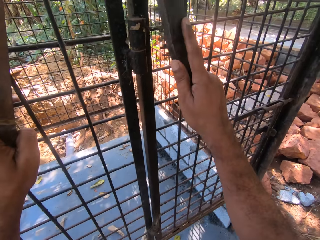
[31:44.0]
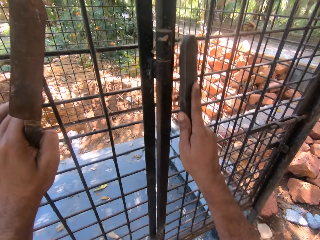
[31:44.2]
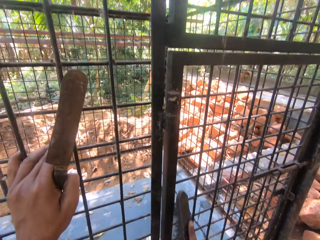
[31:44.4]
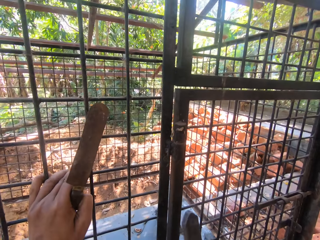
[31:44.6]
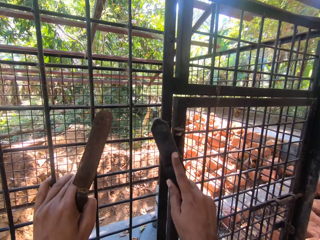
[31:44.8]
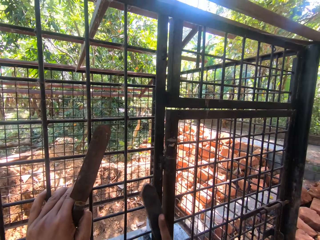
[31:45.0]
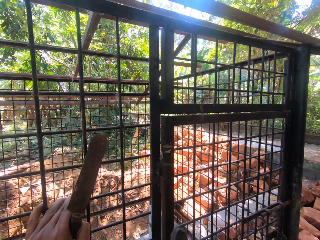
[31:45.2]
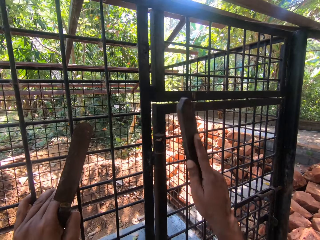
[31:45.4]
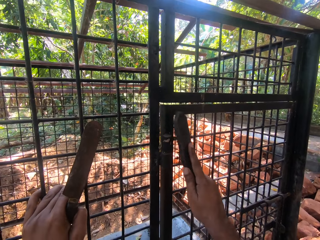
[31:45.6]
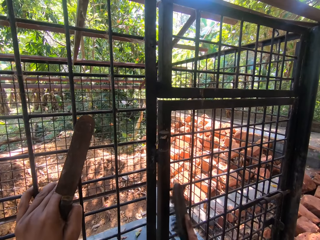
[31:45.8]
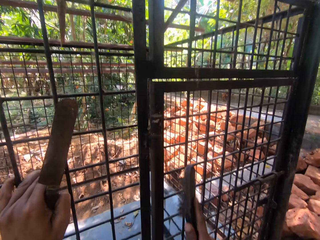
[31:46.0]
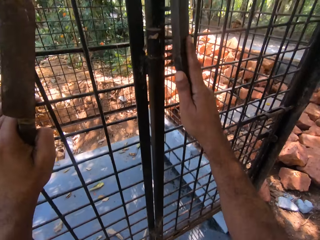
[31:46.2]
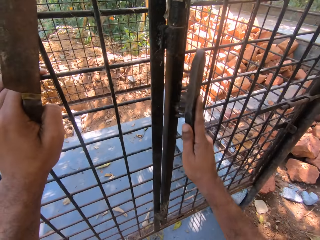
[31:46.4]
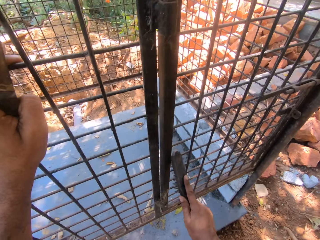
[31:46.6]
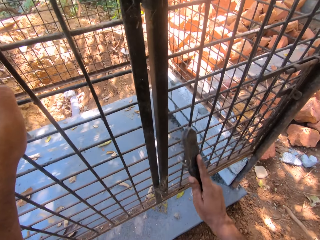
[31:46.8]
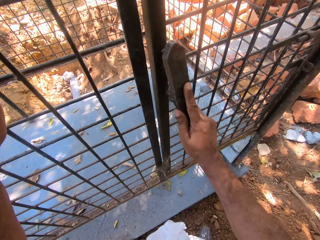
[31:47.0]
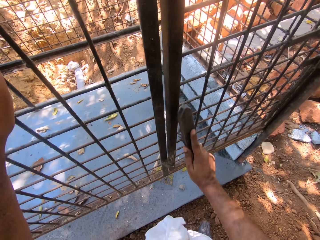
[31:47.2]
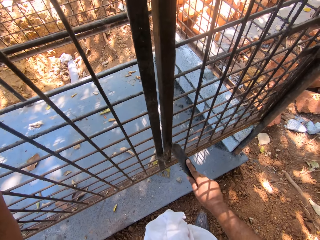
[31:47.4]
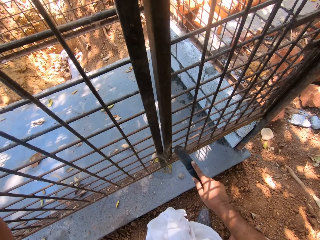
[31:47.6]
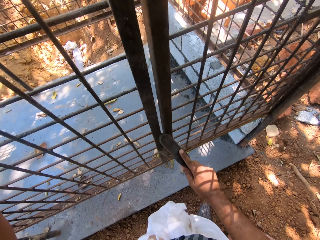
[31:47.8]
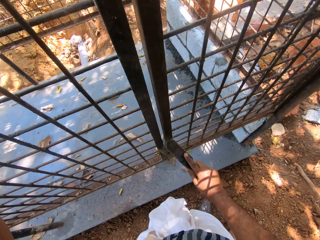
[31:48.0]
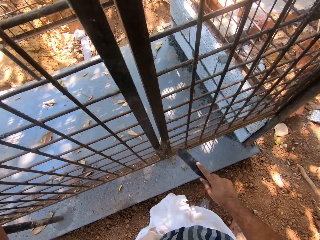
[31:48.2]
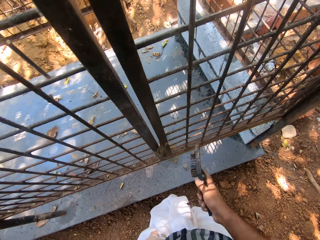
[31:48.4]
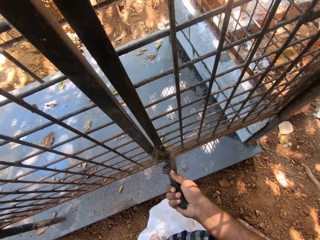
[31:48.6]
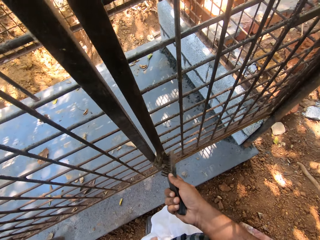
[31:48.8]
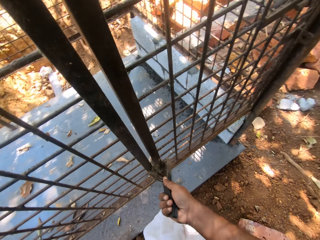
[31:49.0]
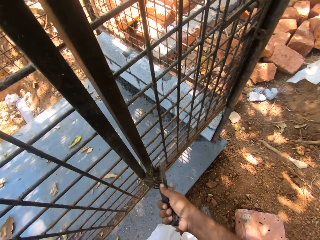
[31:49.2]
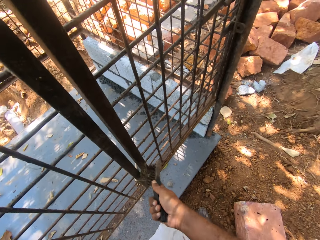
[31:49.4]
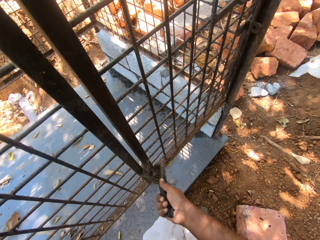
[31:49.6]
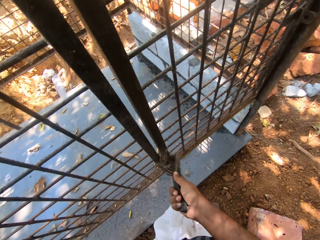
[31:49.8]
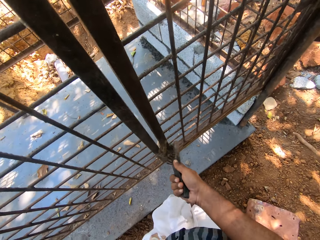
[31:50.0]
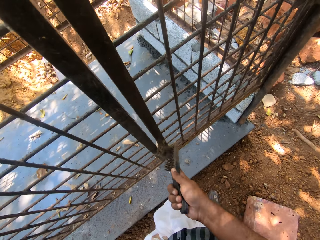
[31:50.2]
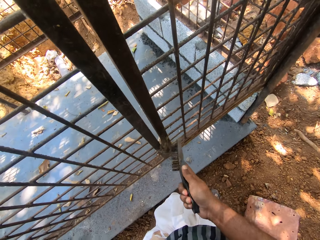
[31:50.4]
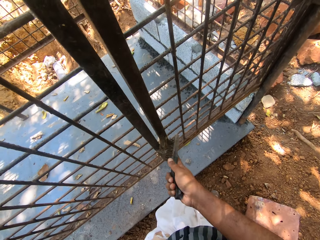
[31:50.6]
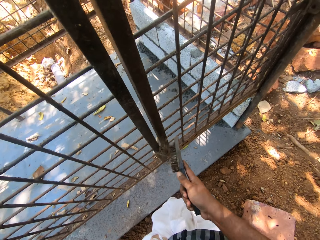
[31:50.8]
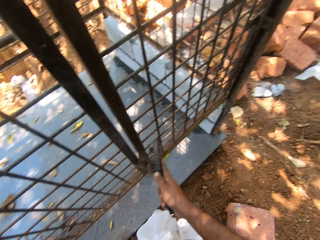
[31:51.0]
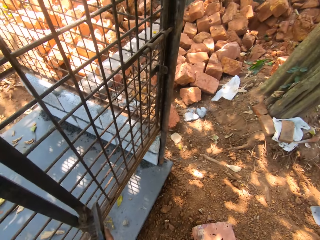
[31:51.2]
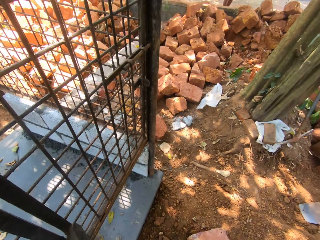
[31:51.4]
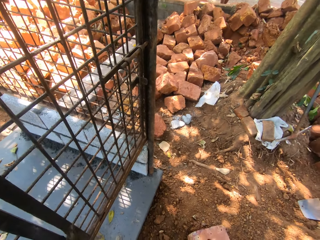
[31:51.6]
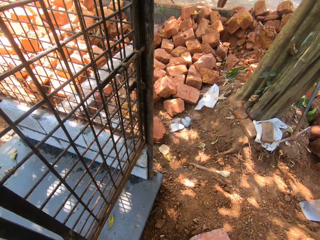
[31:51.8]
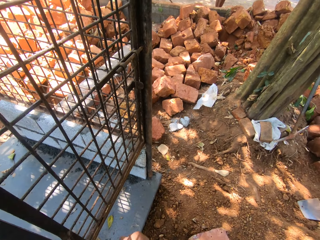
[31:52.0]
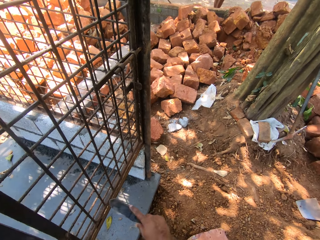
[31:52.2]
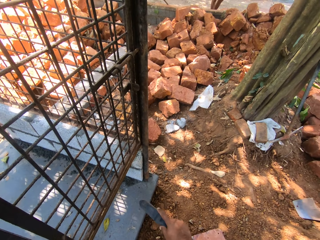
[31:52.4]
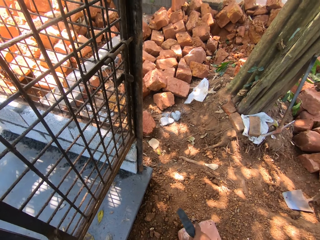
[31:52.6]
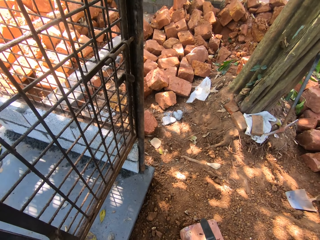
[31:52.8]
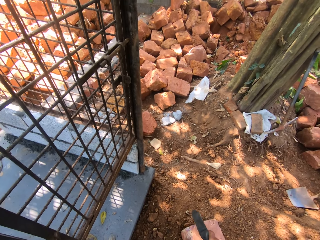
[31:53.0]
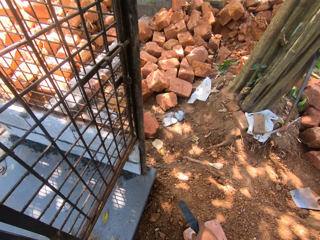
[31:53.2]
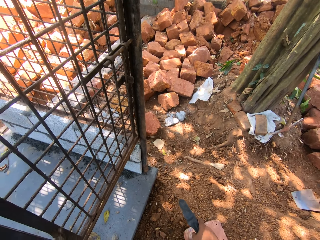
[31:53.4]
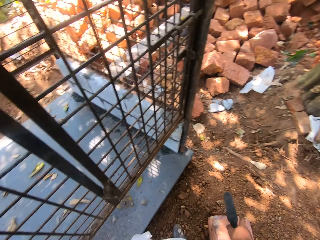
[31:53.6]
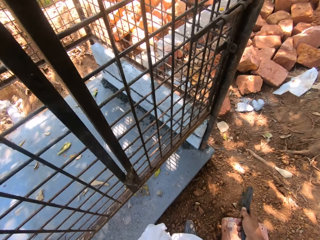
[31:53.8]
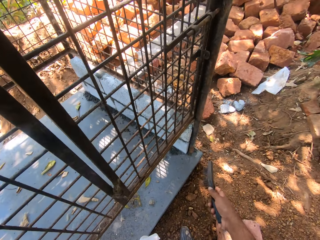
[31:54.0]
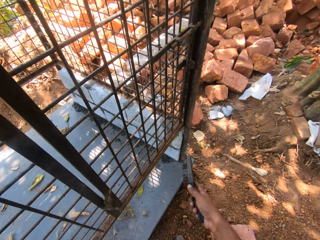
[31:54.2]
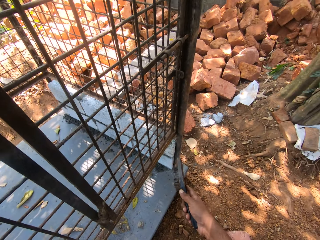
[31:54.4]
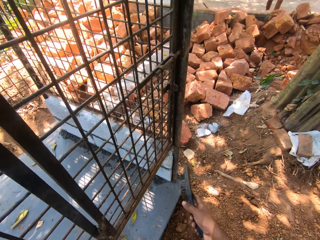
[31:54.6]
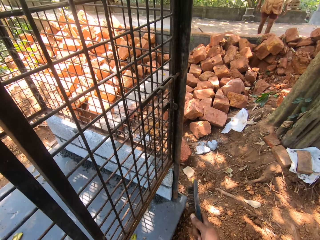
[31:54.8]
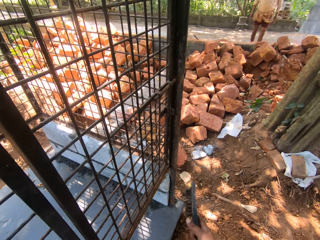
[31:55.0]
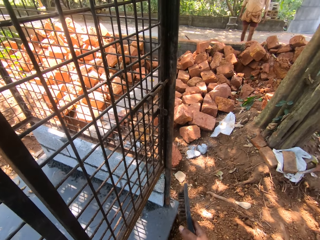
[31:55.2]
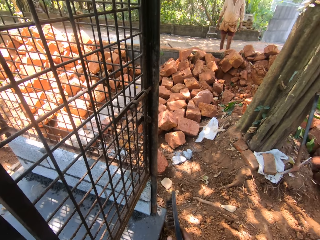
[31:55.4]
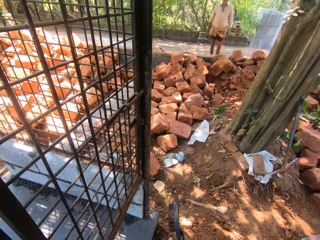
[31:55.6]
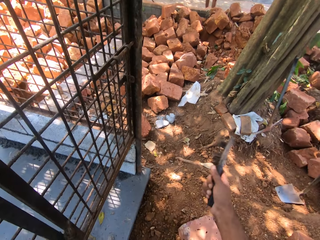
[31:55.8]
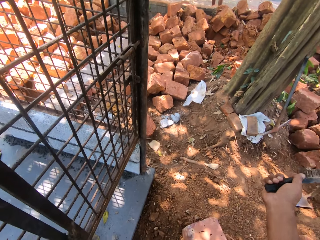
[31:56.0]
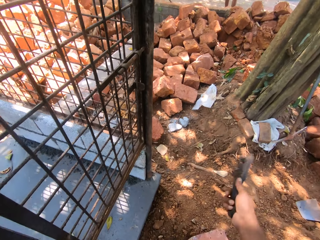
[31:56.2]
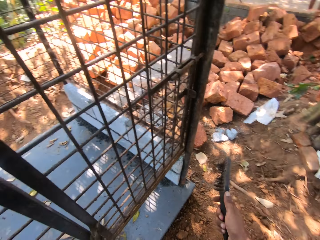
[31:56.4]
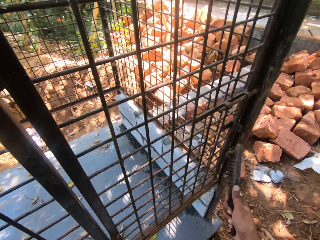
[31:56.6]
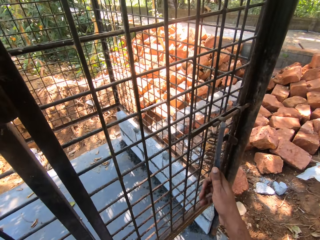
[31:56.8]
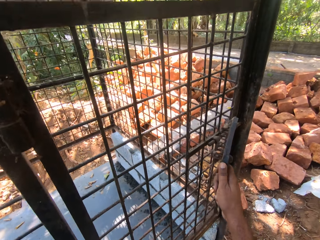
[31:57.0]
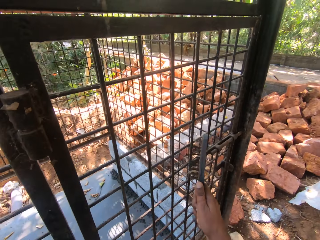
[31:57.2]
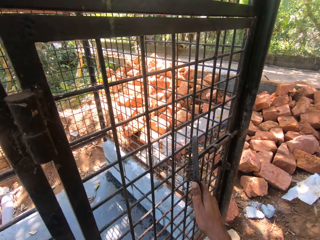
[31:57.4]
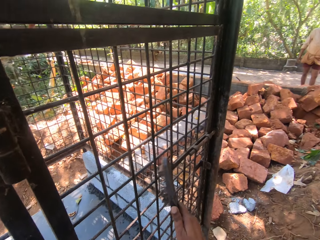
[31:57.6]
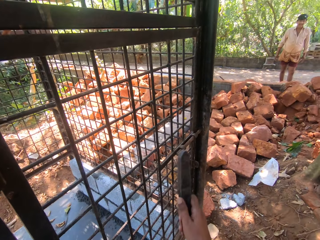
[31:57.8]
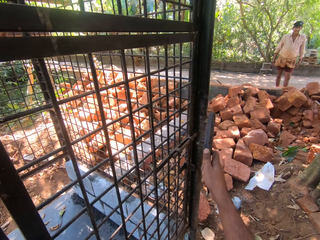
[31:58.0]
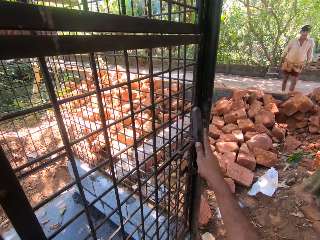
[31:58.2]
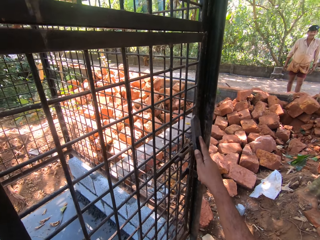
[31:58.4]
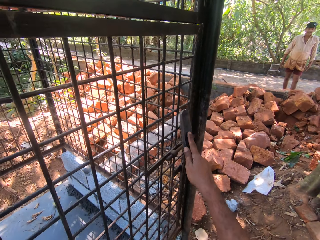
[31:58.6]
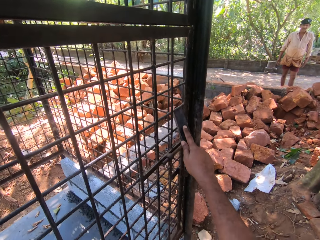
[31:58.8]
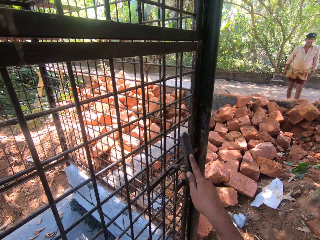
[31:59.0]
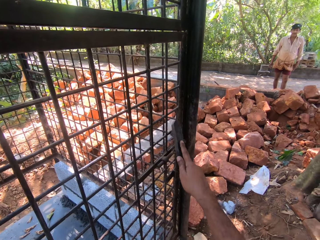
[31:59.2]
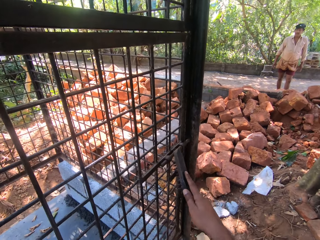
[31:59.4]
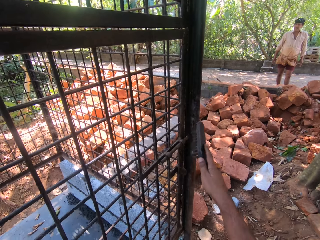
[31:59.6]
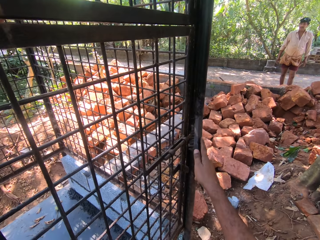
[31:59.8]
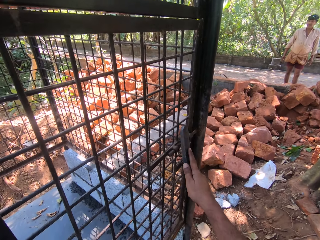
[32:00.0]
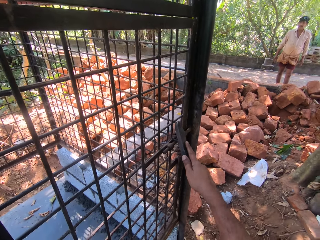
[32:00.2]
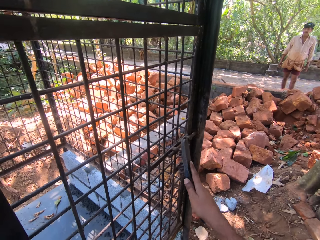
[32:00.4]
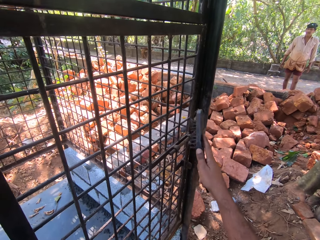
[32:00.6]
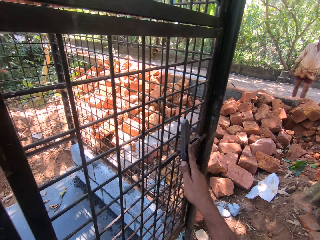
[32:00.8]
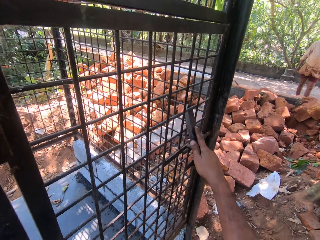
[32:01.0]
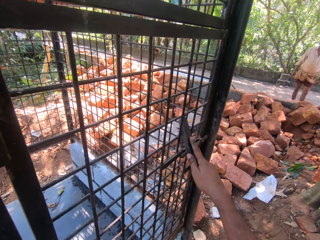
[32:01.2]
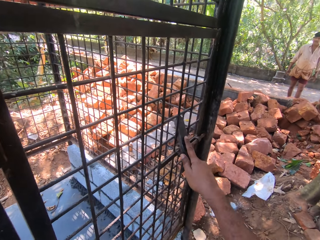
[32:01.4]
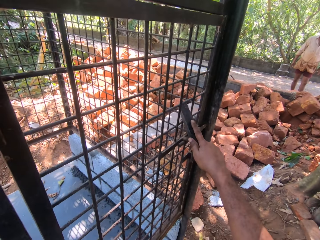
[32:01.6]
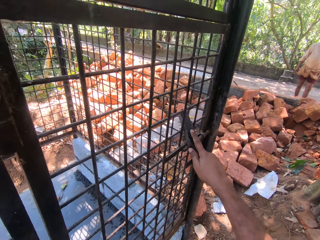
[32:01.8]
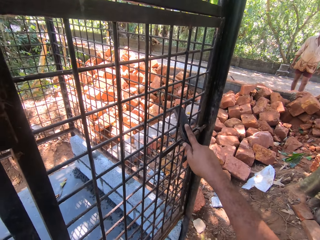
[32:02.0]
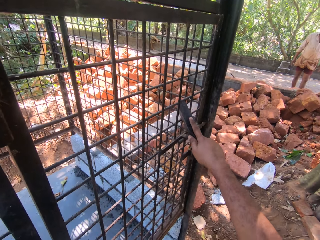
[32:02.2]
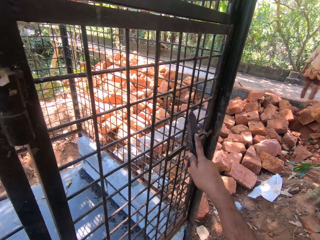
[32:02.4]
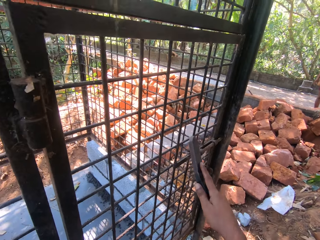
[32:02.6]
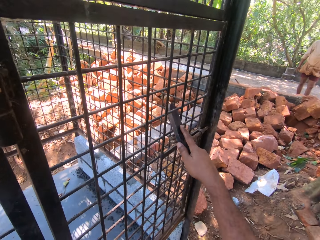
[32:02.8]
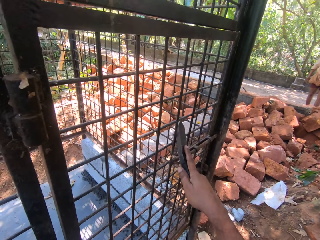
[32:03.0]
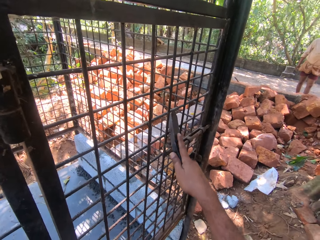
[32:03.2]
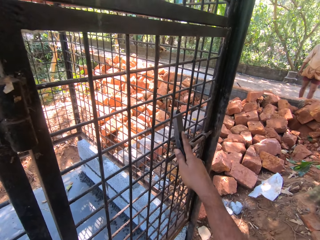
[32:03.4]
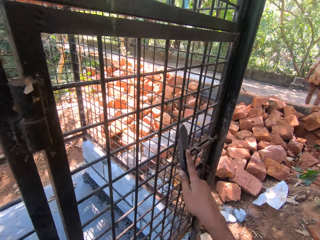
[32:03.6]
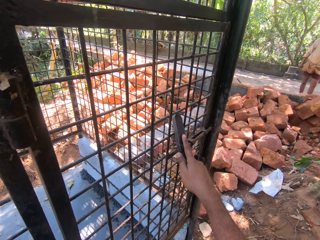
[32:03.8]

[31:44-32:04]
The camera wearer holds a scraper and scrubs a metal grill with a wire brush. They converse with a person. They clean the wire mesh door with the brush.

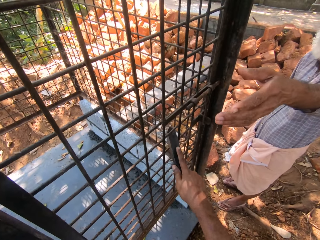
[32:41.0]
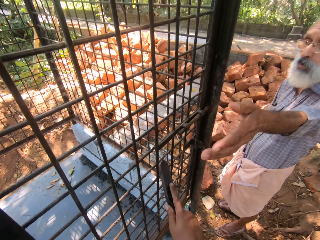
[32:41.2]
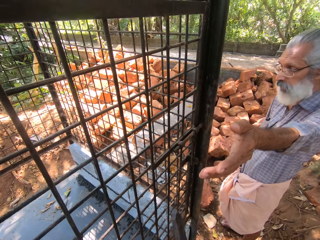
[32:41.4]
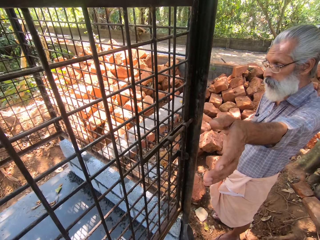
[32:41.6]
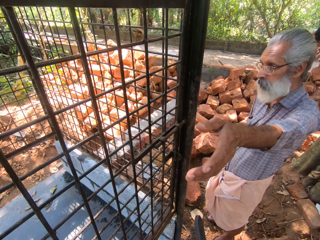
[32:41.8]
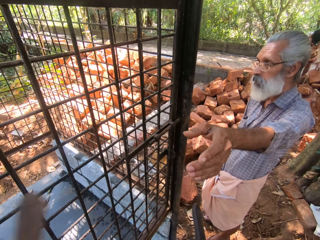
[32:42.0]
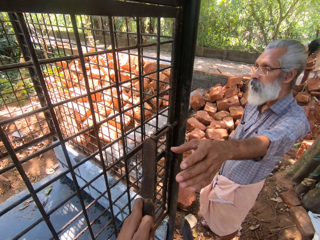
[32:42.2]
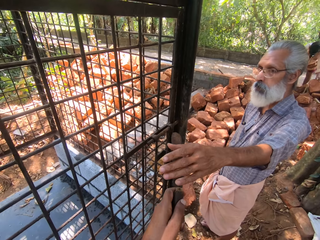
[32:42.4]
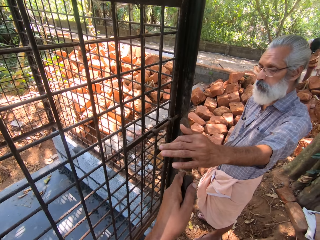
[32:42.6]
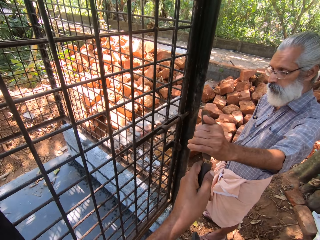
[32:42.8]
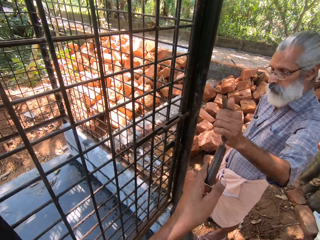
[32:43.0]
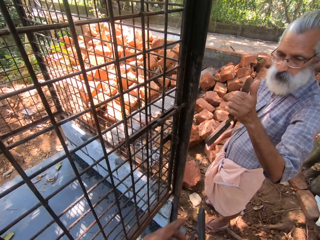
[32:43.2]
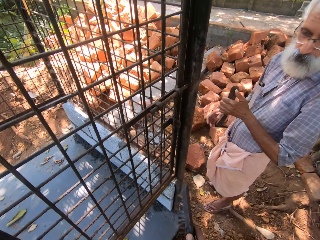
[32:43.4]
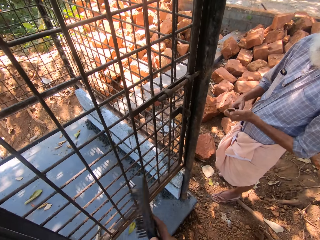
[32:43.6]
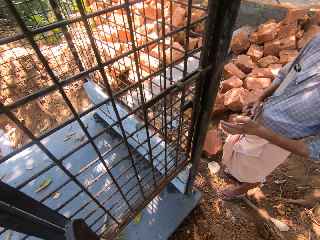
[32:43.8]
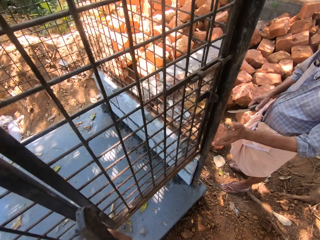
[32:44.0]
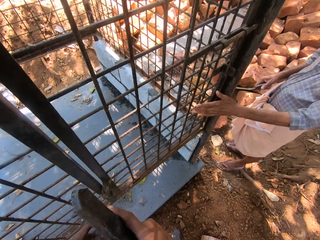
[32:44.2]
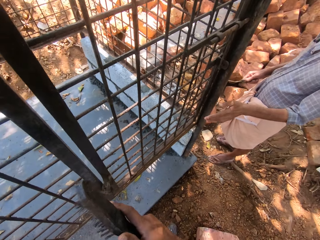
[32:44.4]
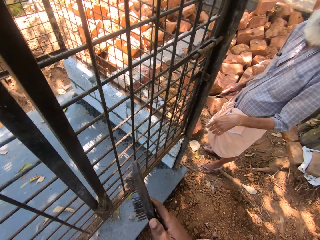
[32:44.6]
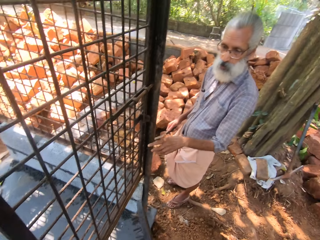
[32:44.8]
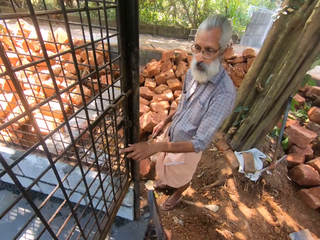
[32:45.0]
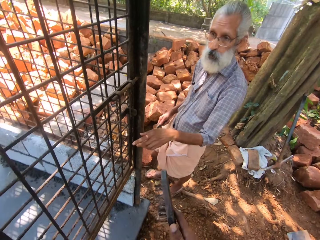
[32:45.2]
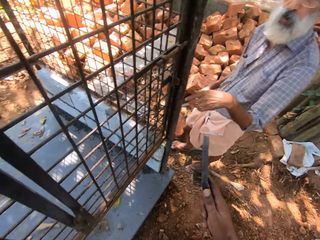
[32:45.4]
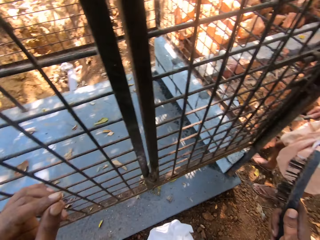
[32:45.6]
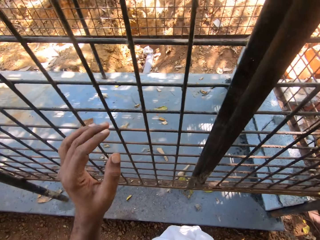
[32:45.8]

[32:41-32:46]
The camera wearer gives a person a chisel.
